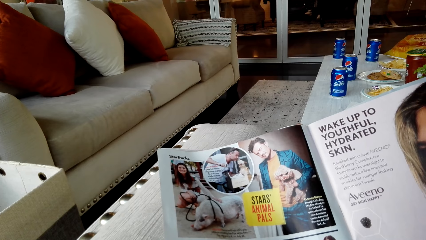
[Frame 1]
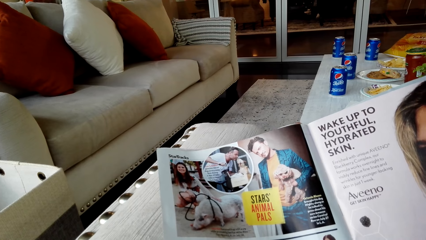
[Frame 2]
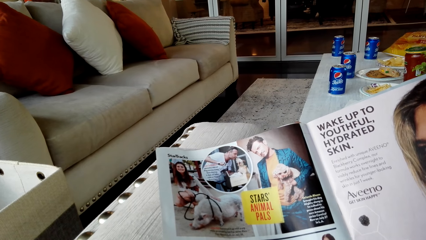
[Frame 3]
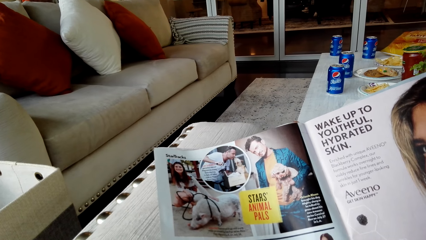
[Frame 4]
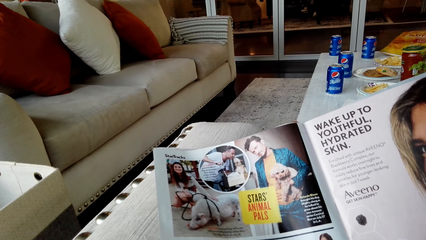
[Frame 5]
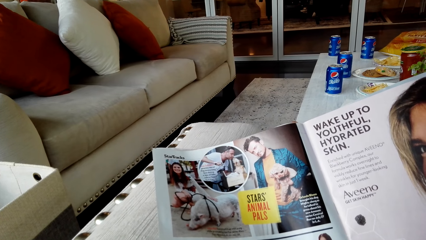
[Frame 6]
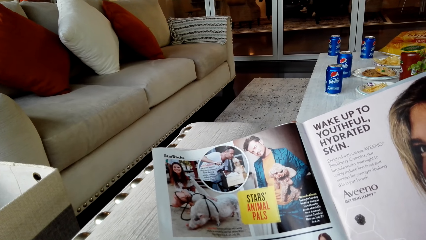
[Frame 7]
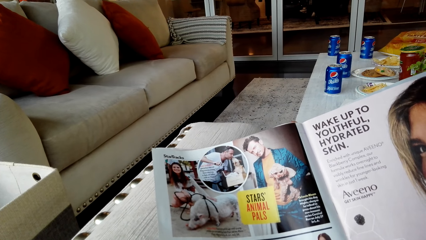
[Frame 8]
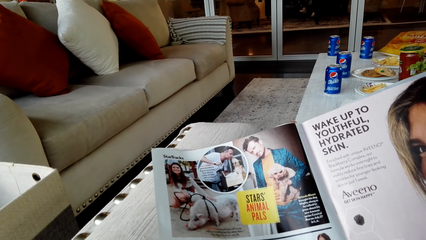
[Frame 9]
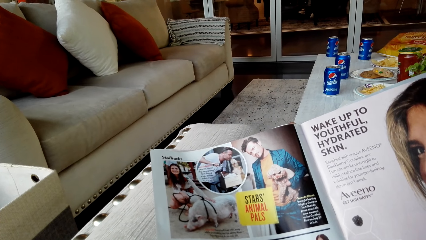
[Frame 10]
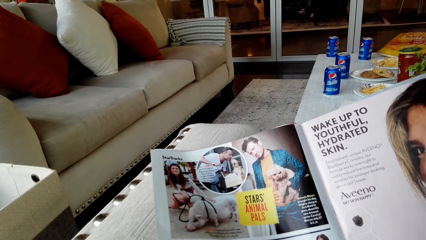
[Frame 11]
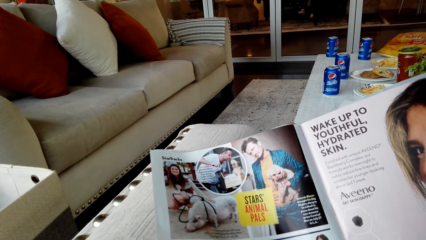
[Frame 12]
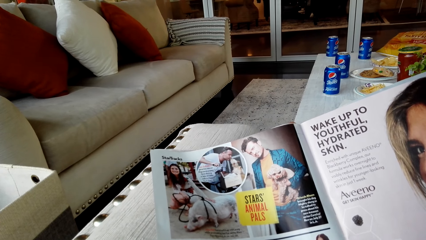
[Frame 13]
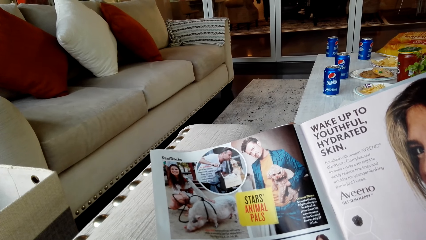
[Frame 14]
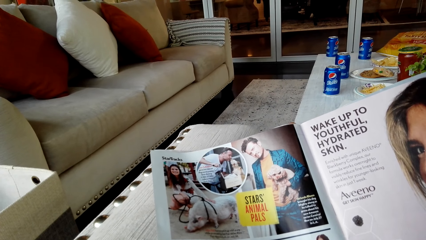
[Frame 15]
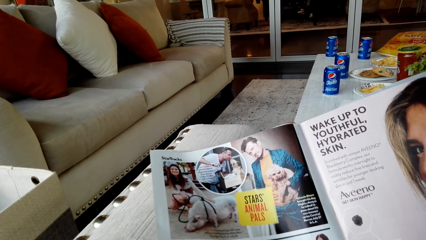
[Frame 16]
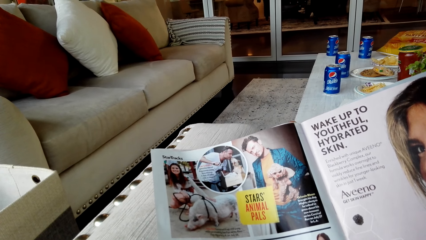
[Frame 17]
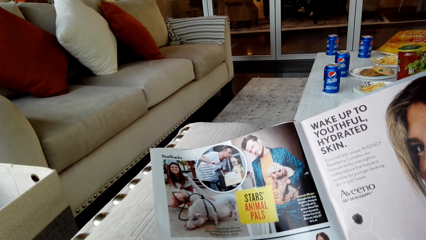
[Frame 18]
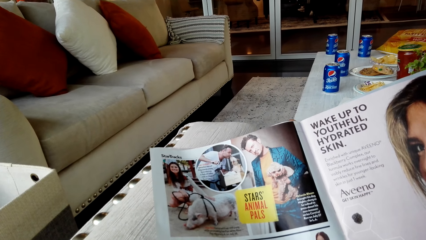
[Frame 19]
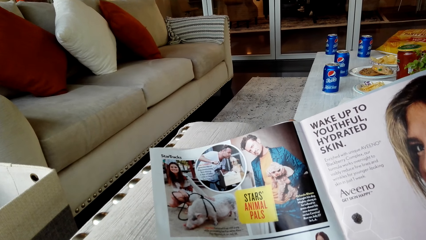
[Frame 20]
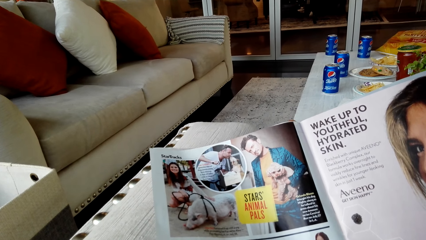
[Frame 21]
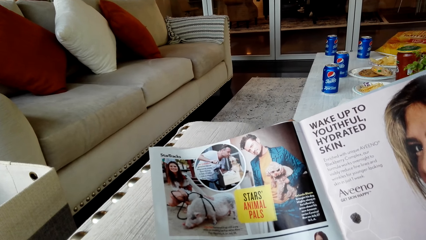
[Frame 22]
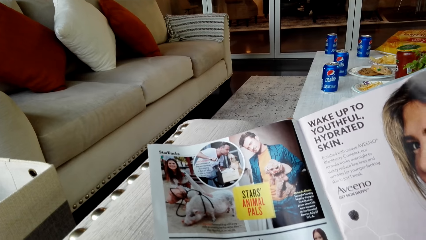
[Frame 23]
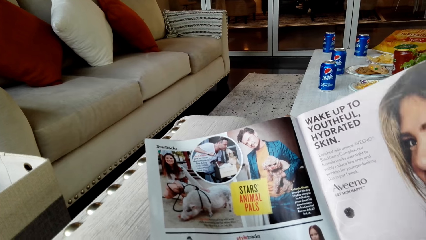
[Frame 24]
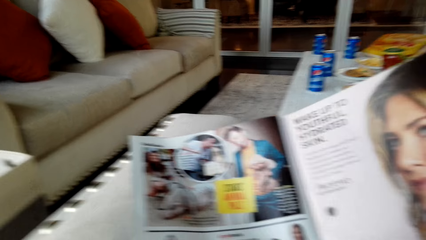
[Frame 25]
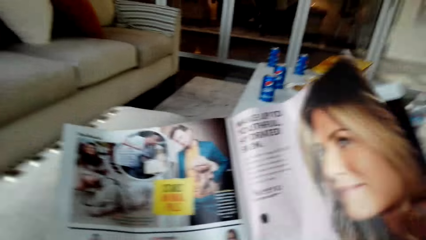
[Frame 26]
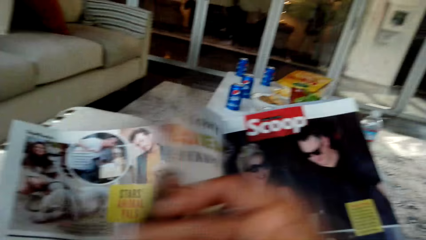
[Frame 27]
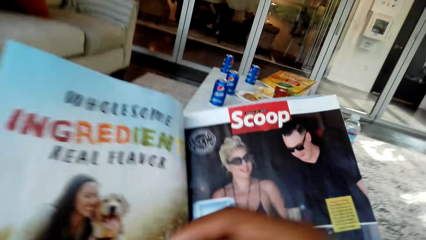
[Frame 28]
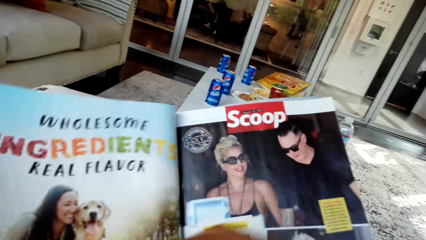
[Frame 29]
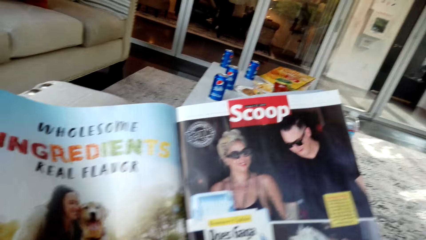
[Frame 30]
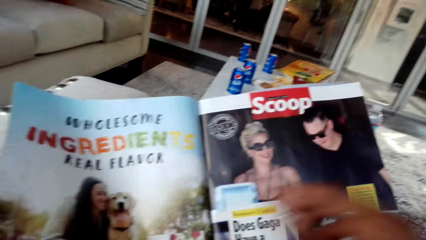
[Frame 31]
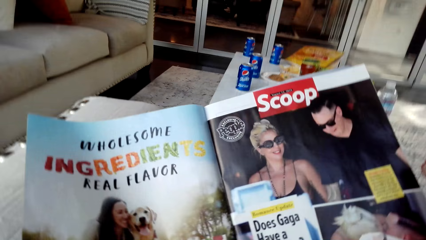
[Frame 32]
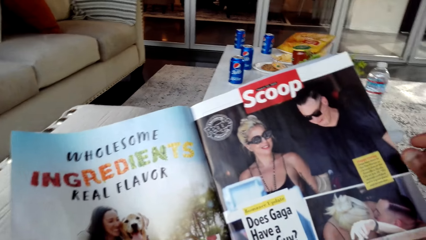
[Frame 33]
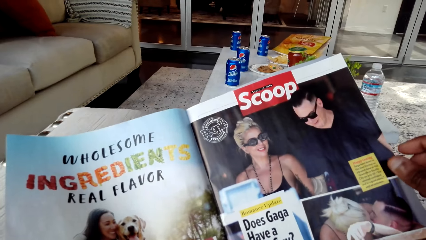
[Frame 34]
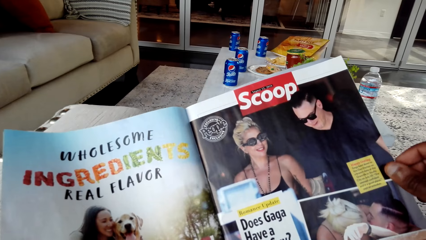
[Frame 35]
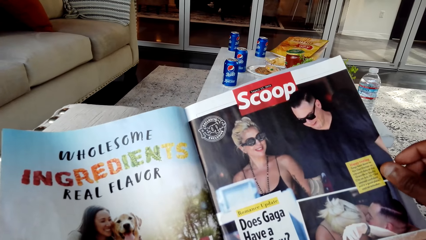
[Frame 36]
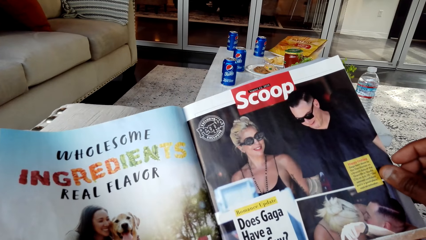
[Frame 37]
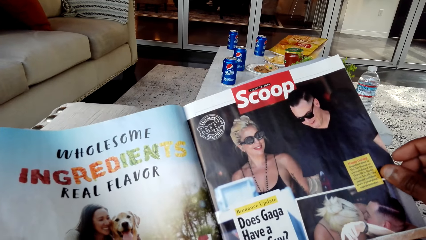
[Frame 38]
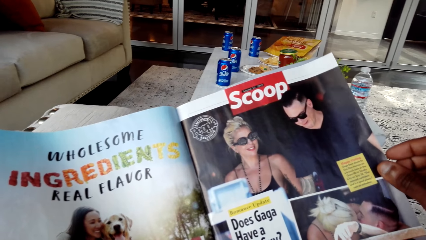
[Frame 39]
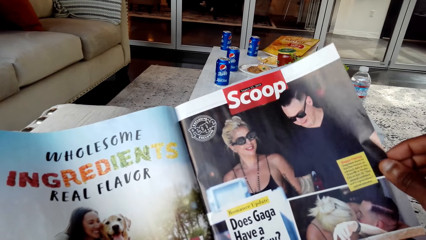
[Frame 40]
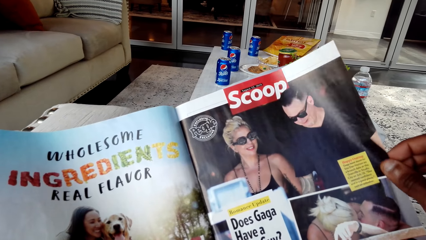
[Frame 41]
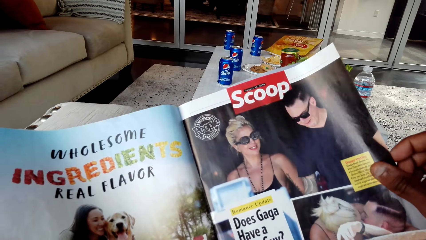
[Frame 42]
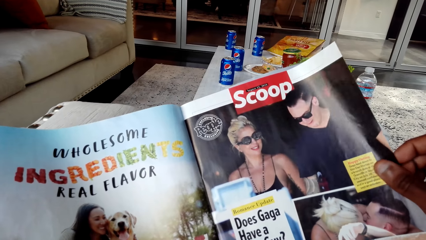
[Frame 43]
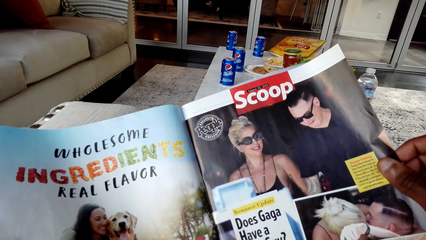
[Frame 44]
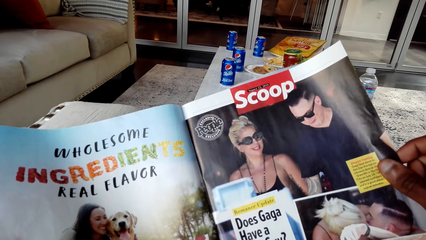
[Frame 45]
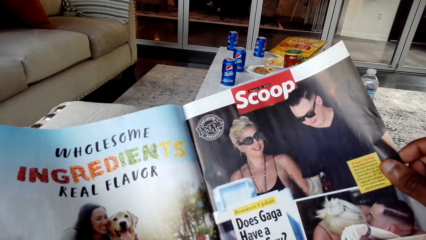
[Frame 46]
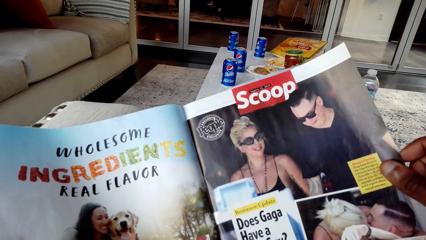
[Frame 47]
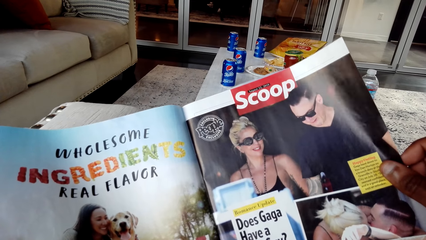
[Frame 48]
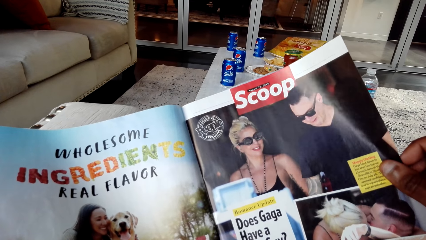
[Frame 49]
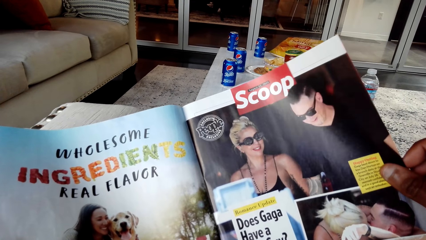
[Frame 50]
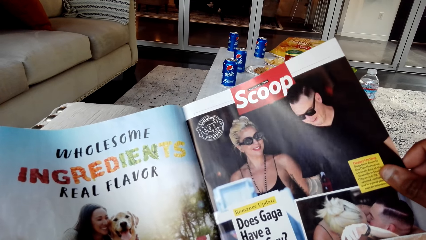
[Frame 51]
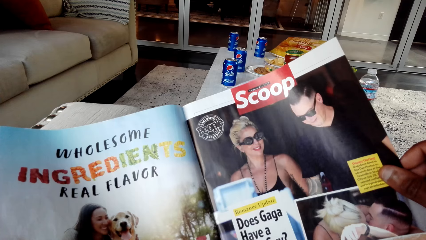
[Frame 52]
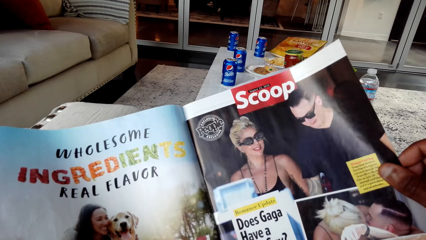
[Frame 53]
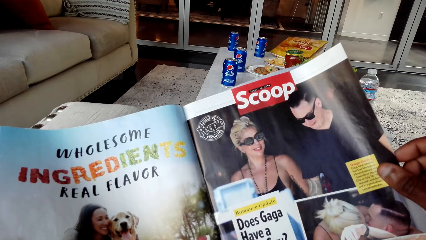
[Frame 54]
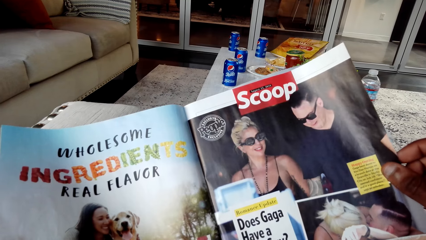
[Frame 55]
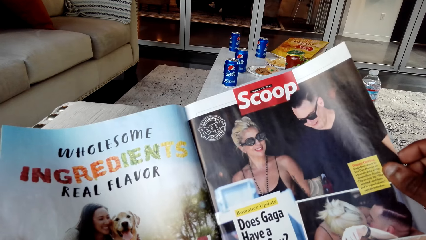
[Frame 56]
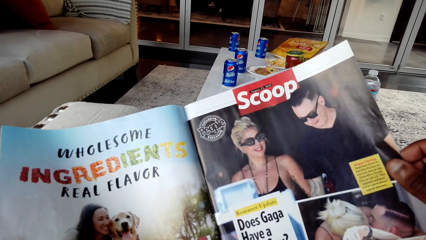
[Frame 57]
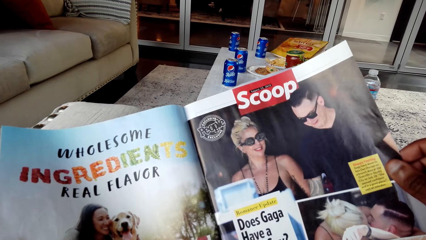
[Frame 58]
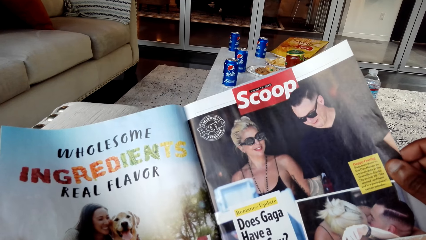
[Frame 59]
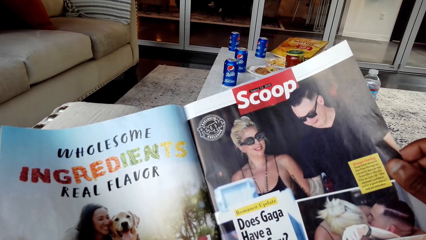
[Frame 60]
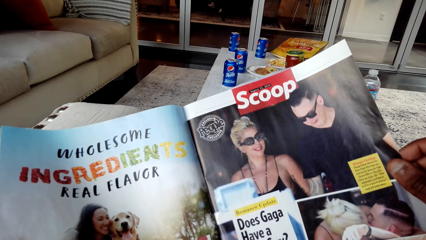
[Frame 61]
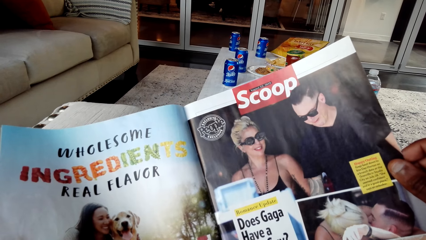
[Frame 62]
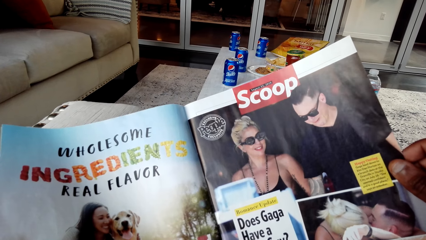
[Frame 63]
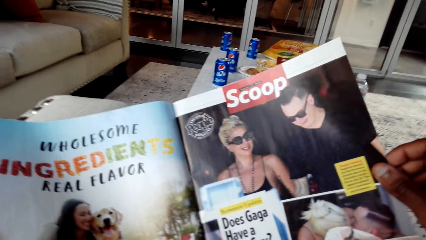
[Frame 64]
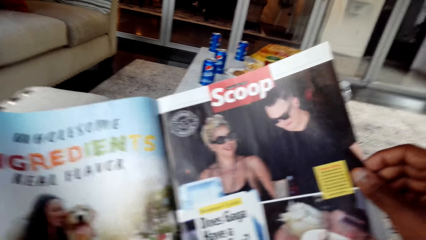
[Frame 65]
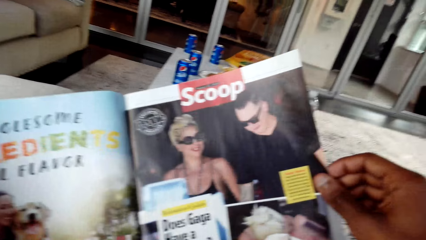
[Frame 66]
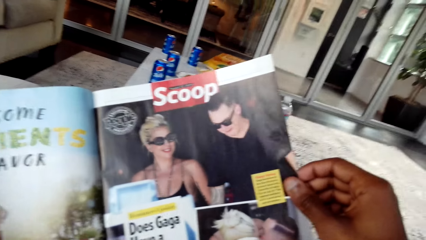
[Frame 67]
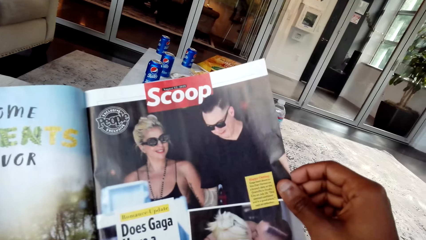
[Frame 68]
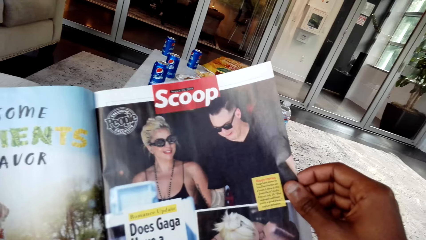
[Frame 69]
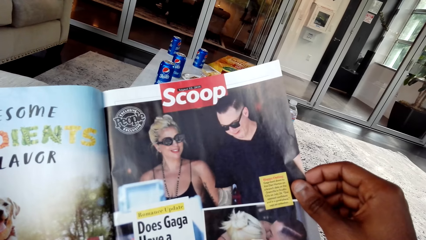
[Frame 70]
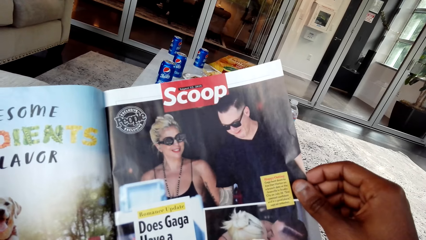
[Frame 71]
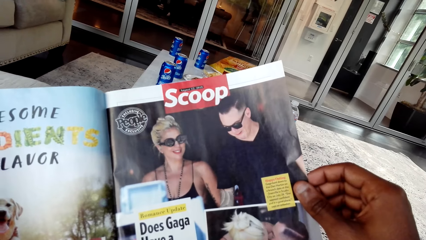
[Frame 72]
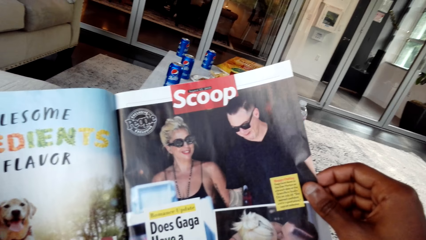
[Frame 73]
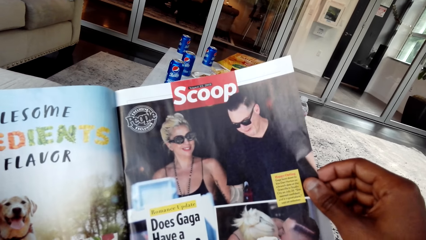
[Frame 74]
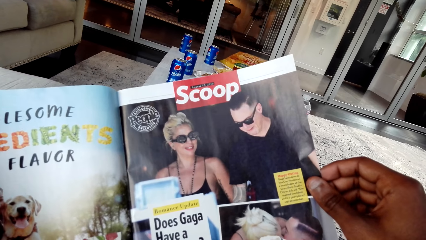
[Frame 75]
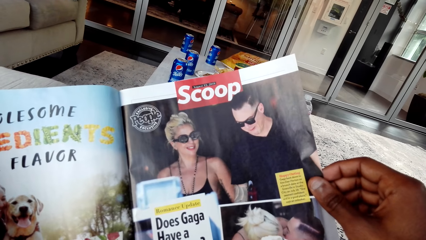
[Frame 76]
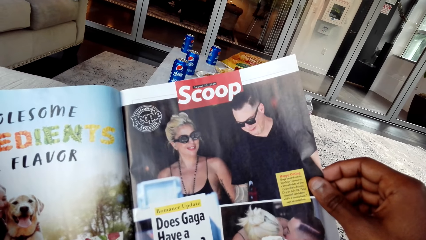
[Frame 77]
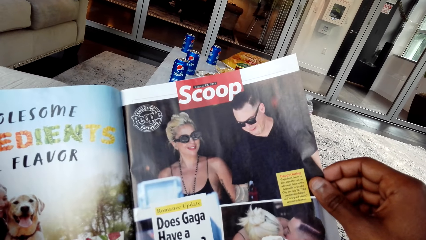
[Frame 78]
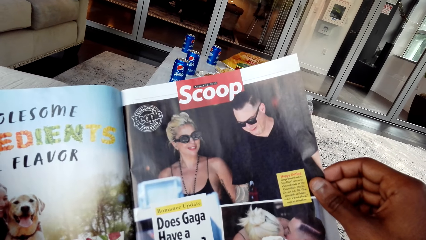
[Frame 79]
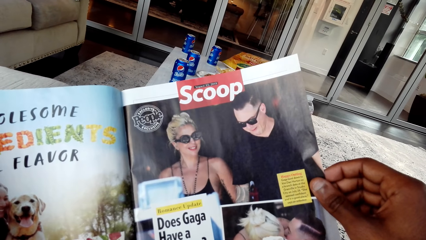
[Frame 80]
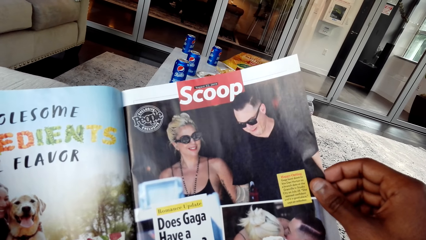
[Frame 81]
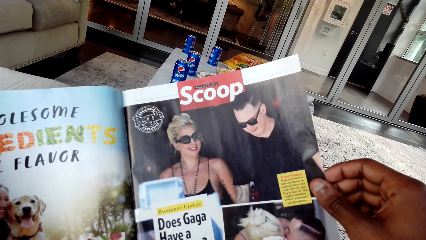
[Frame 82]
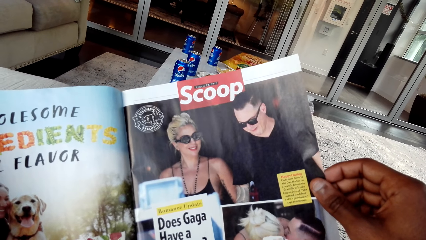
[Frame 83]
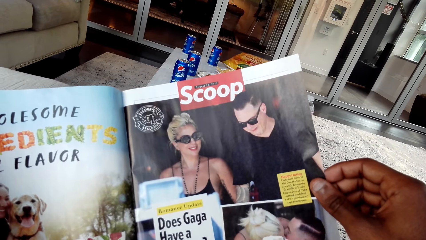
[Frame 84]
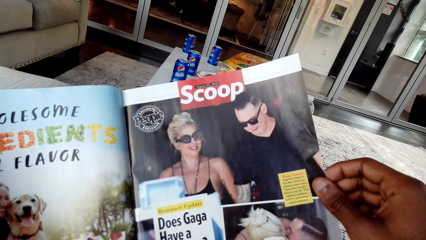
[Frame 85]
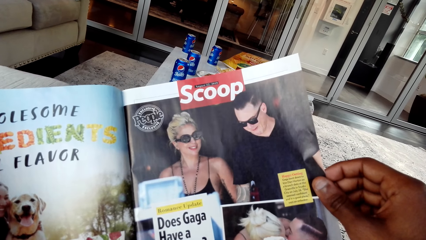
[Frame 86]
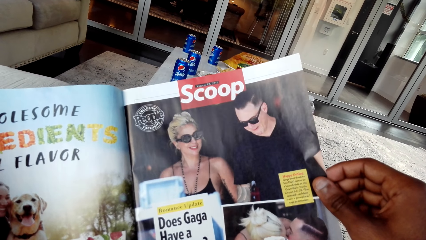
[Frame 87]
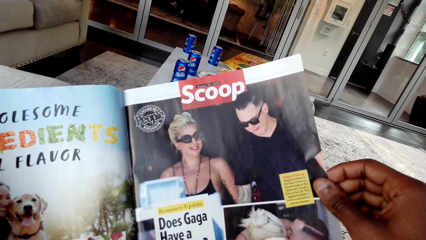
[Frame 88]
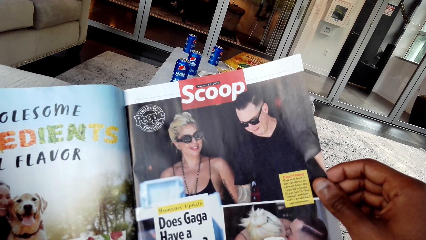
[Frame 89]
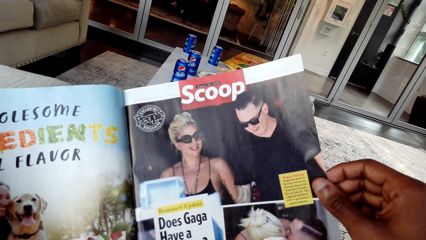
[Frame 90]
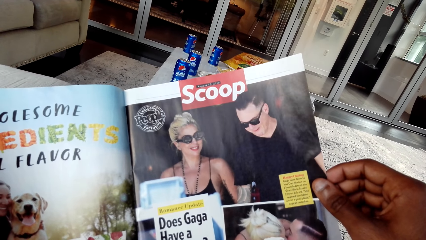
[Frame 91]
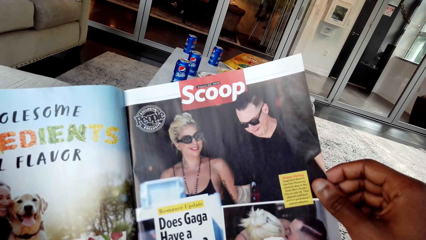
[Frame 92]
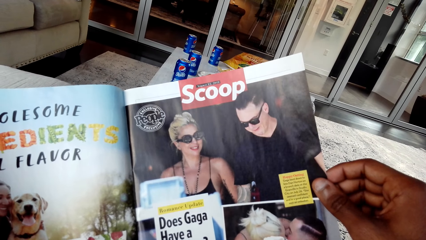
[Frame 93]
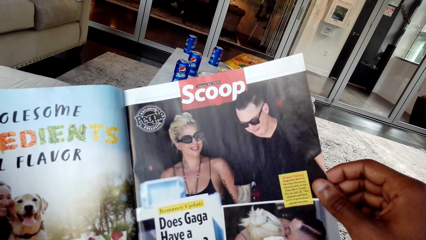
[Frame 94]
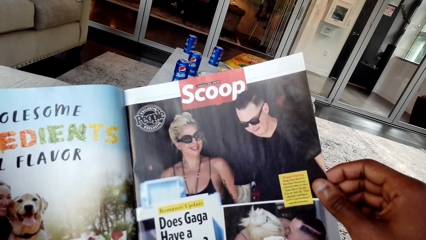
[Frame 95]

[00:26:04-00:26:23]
The camera wearer opens the next page. They look at the magazine.
